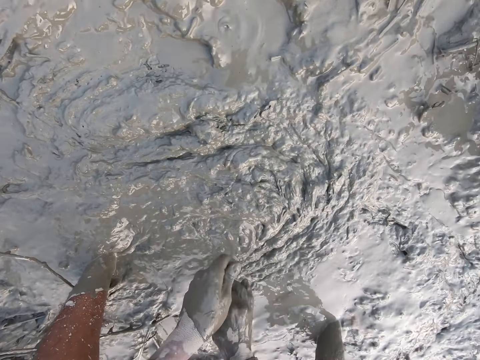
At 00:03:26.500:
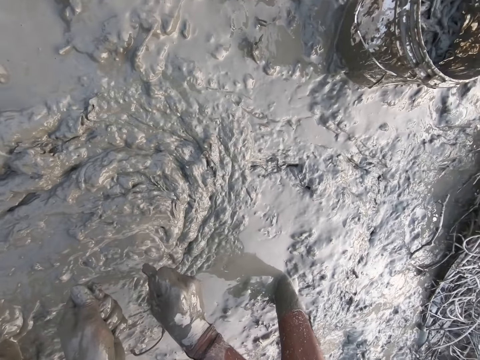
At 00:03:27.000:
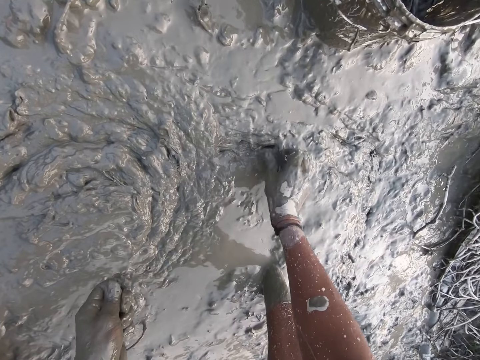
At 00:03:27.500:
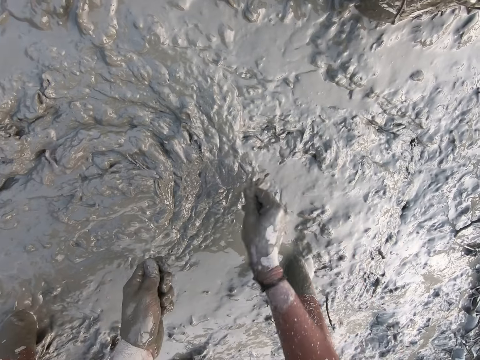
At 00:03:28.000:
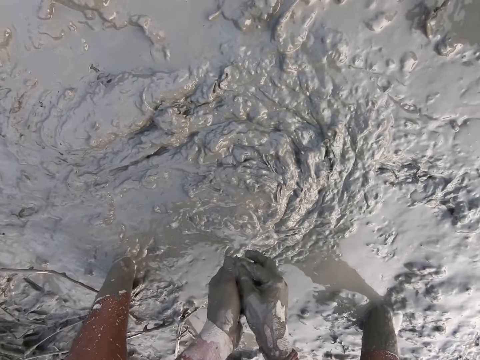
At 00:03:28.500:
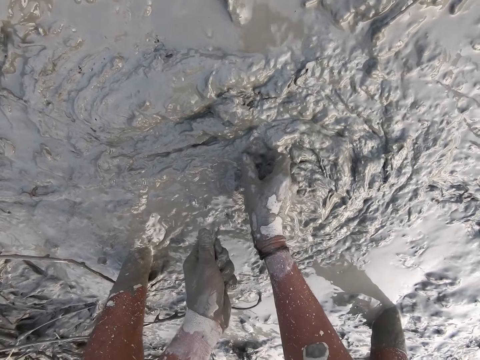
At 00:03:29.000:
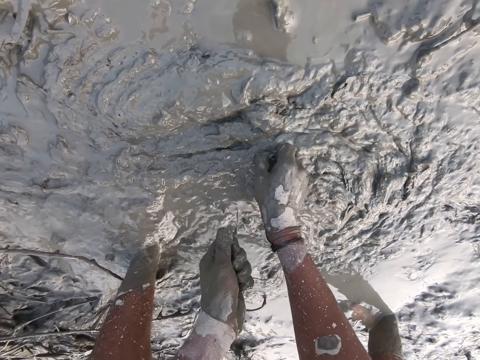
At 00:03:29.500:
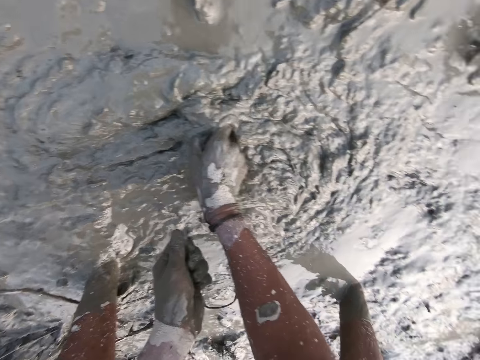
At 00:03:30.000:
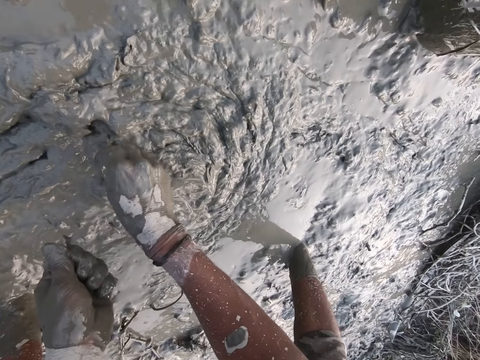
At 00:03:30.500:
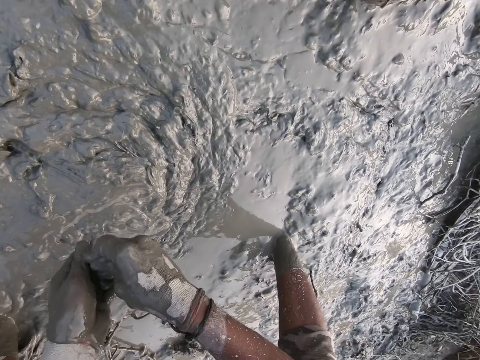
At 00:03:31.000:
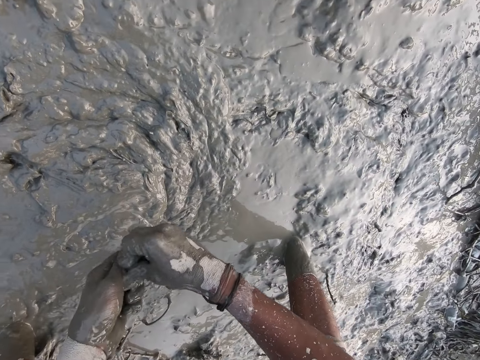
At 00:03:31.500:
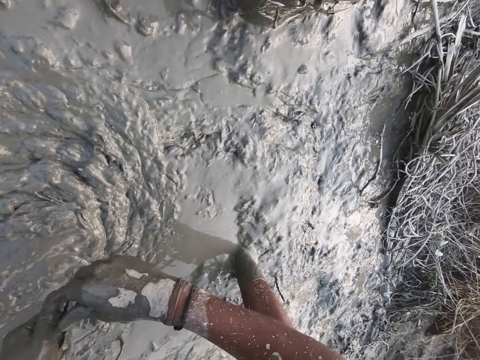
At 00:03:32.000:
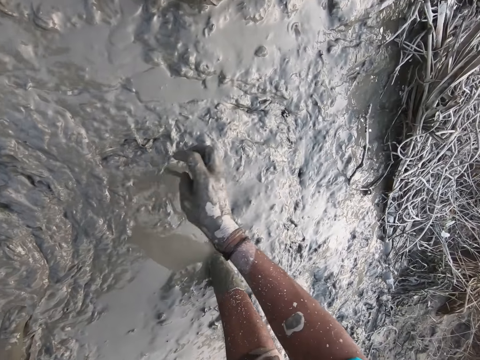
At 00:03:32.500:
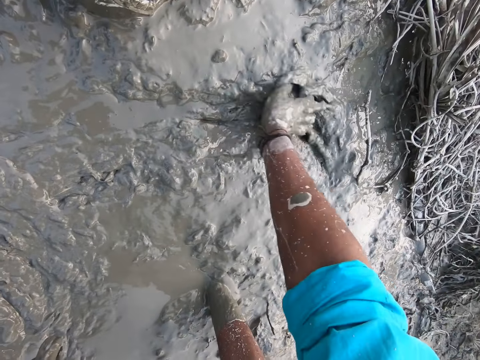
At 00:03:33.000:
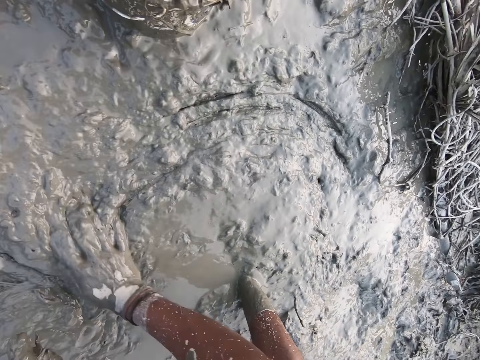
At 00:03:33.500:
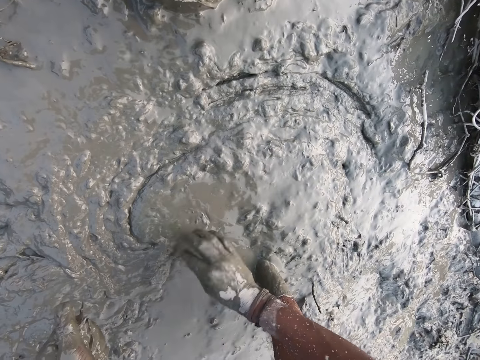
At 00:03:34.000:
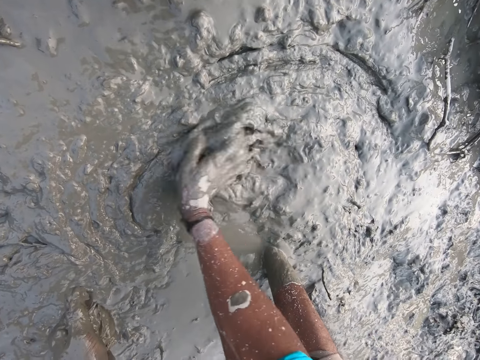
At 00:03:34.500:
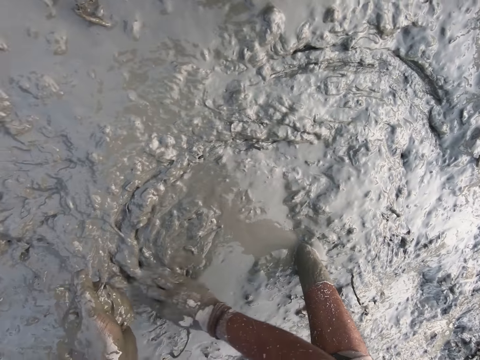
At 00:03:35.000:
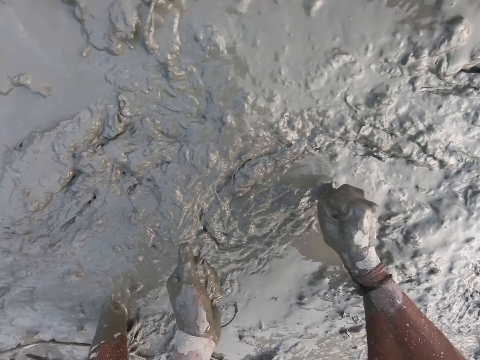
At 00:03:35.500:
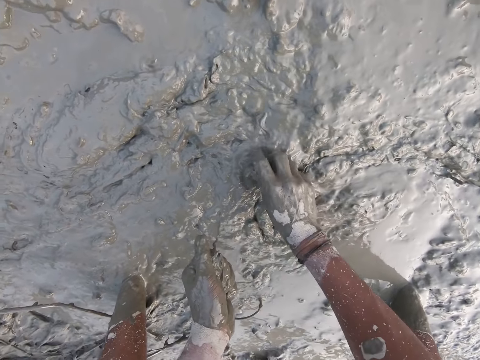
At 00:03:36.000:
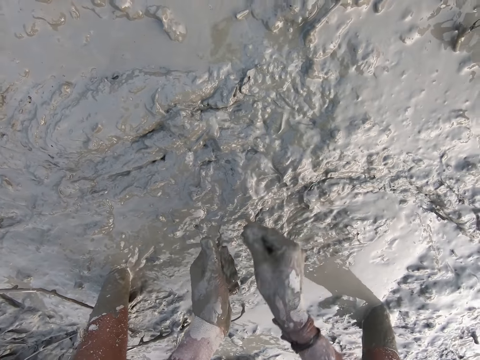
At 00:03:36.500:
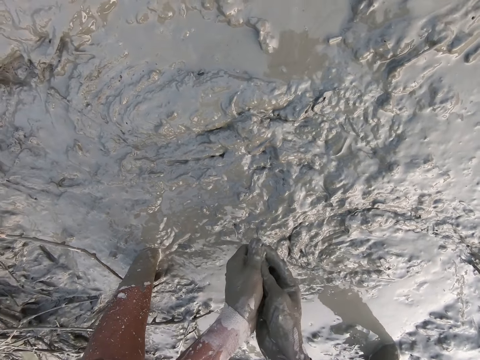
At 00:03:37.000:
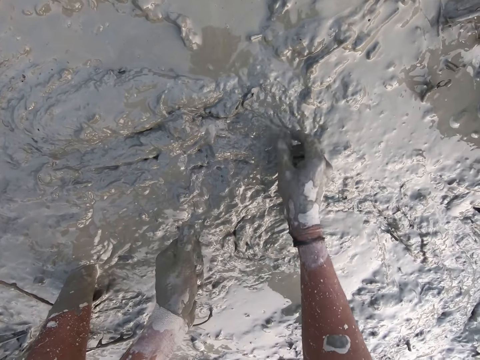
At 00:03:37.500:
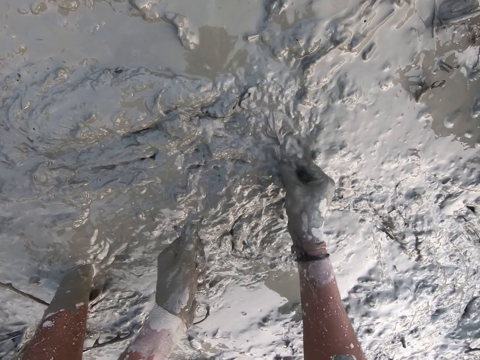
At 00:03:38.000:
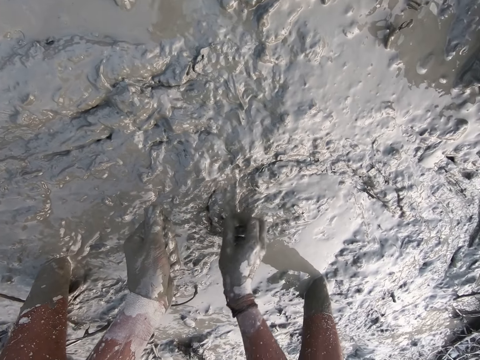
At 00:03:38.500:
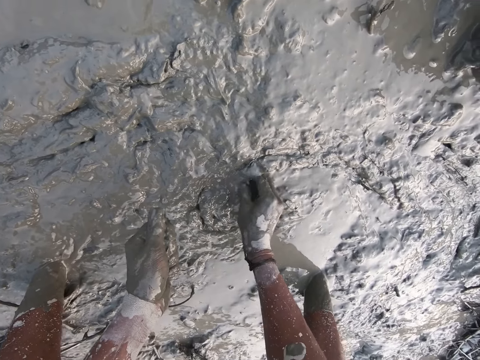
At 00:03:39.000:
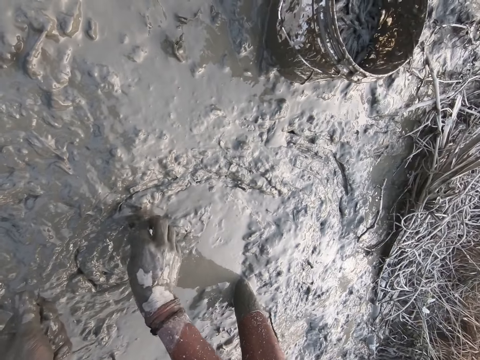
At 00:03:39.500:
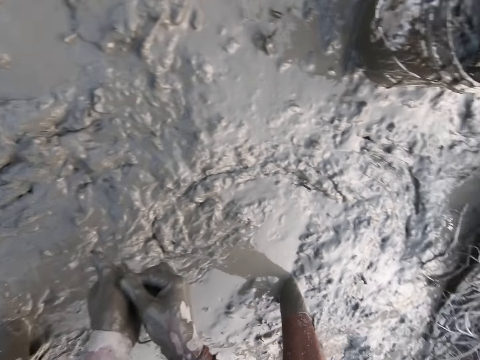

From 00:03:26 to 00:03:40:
The camera wearer picks a silver cyprinid from the mud with her right hand. She holds the silver cyprinid with her left hand. She passes the silver cyprinid from her right hand to her left hand. She picks a silver cyprinid from the mud with her right hand. She holds the silver cyprinid with her left hand. She passes the silver cyprinid from her right hand to her left hand. She moves the mud with her right hand. She picks a silver cyprinid from the mud with her right hand. She passes the silver cyprinid from her right hand to her left hand. She holds the silver cyprinid with her left hand. She picks a silver cyprinid from the mud, throws the silver cyprinid on the mud, and picks a silver cyprinid from the mud with her right hand.

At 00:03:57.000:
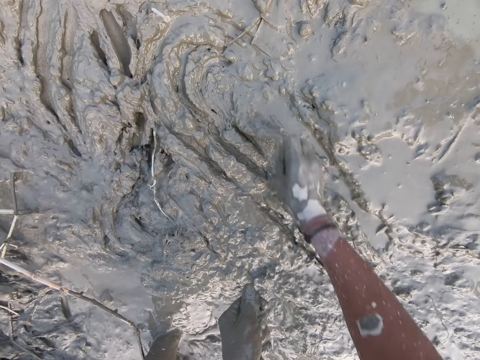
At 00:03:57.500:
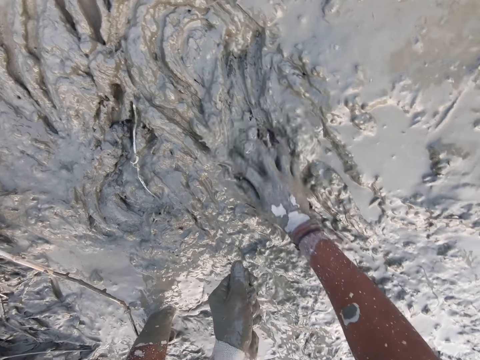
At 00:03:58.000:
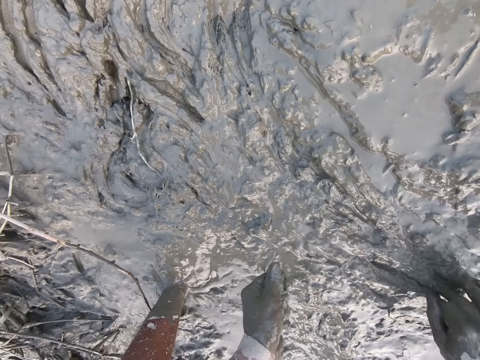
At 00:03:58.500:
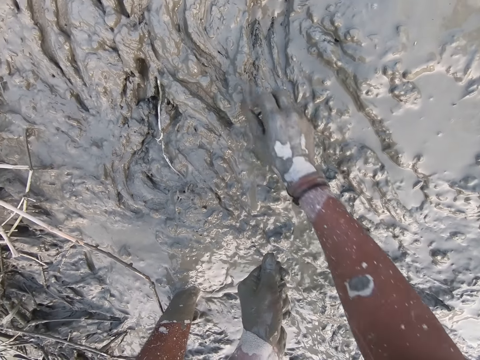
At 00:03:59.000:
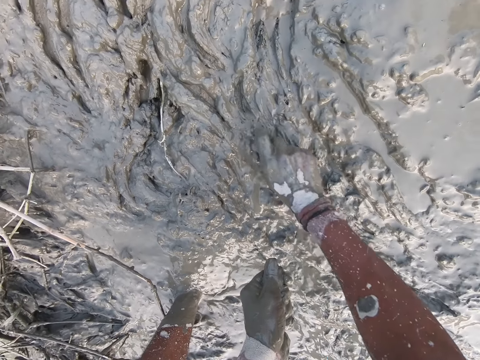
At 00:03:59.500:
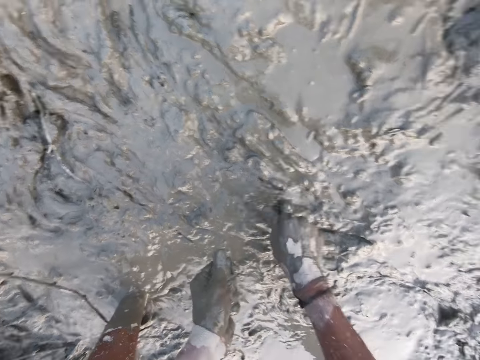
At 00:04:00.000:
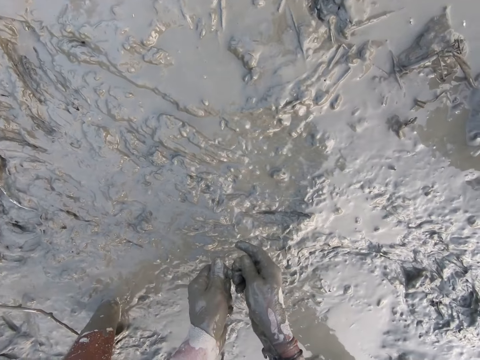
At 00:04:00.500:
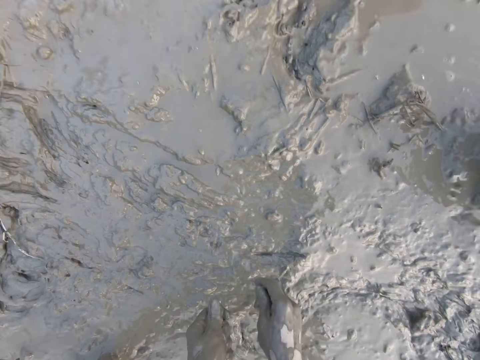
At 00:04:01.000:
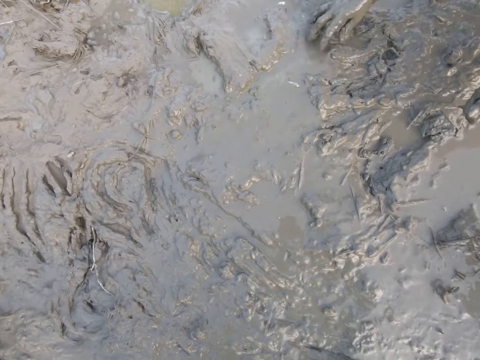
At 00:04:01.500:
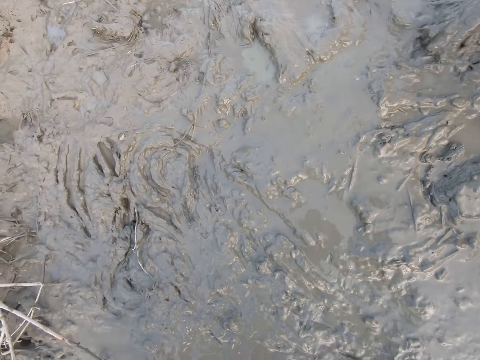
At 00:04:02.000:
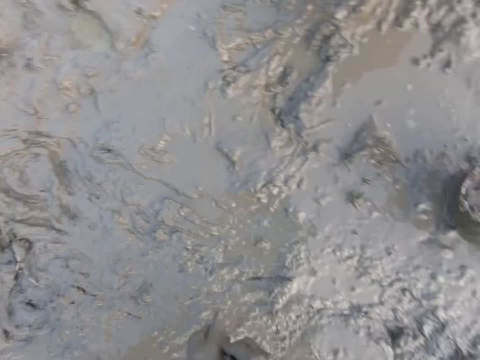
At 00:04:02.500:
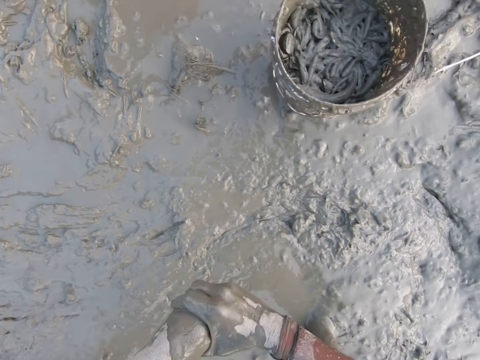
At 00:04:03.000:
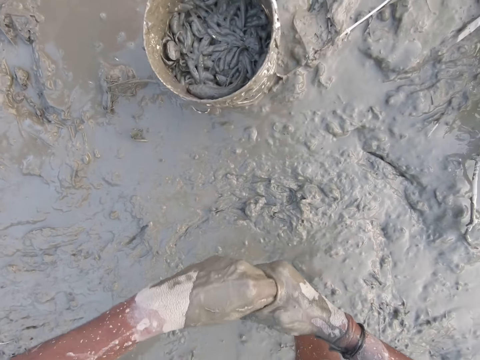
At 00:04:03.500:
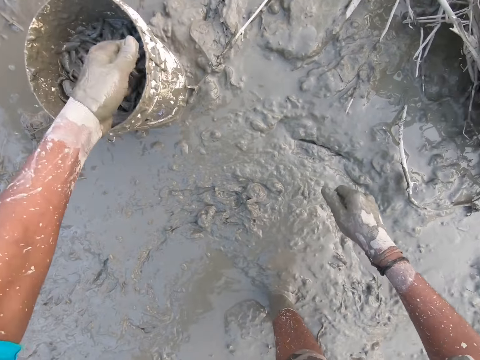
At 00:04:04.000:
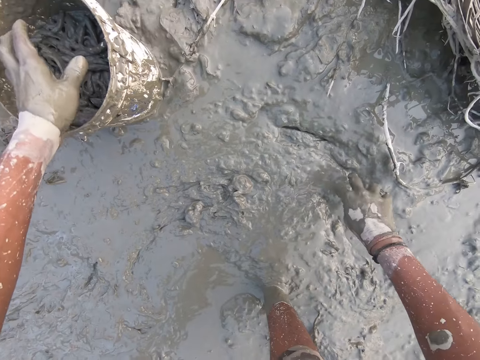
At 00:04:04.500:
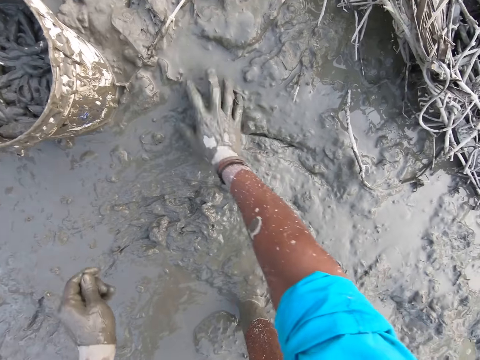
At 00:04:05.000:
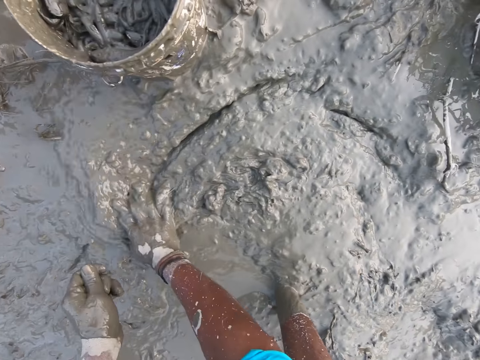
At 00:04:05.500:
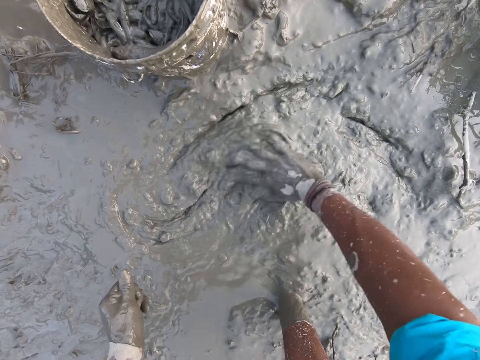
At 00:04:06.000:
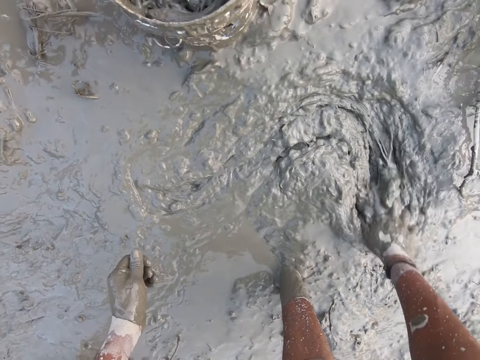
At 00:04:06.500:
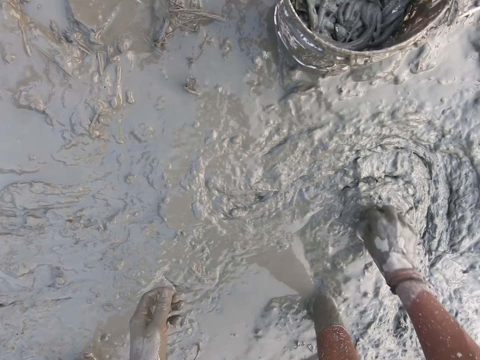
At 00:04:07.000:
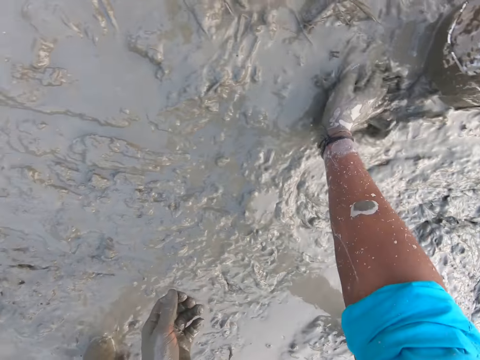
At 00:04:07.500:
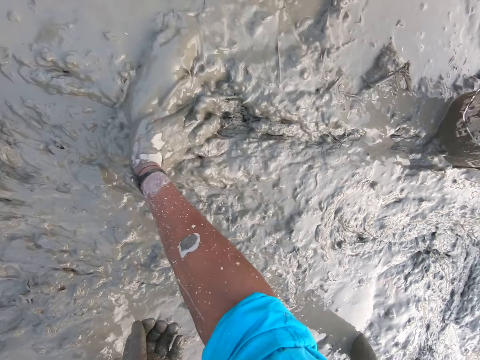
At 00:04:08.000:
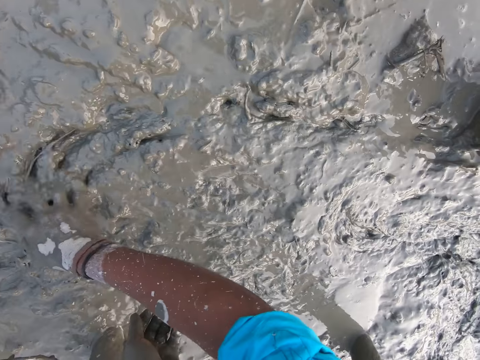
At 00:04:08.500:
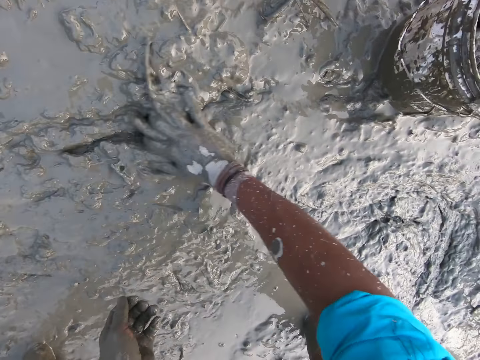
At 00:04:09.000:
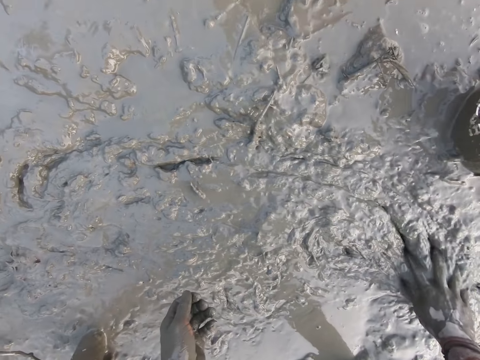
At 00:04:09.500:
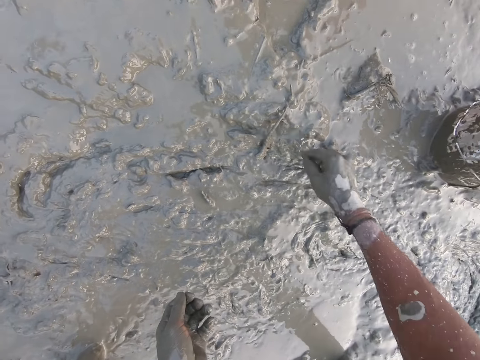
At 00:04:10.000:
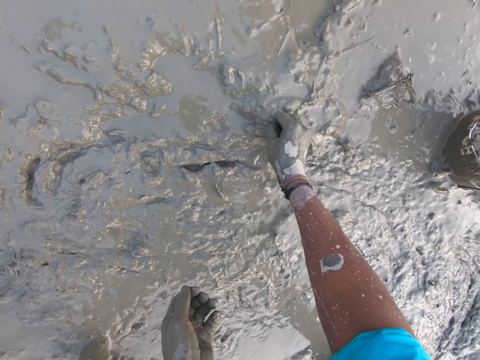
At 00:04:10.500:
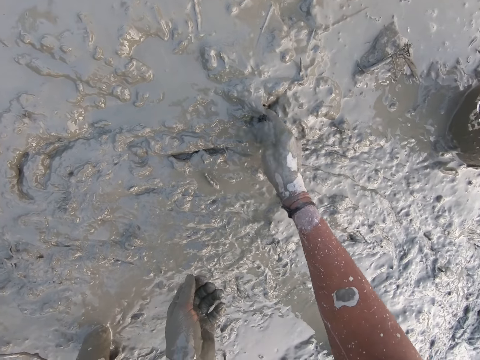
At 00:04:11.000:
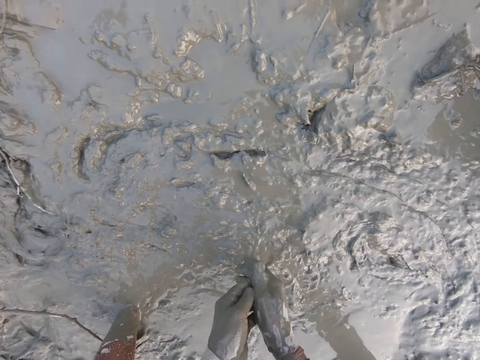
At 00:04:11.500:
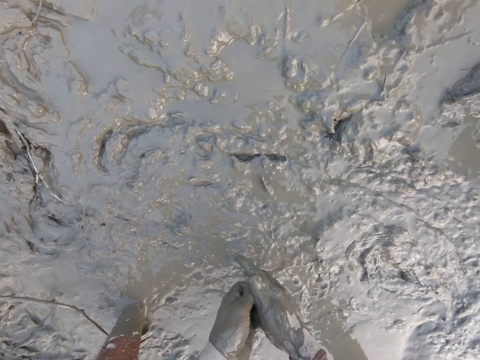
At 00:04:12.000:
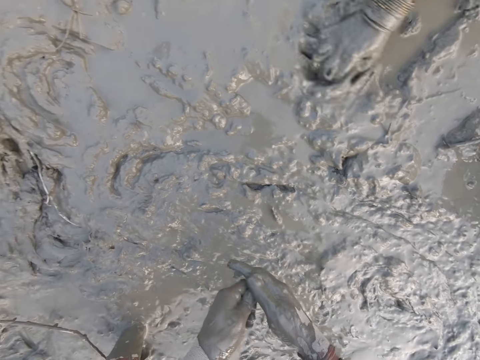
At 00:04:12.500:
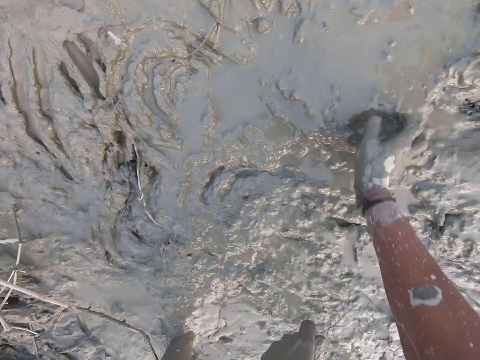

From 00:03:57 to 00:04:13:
The camera wearer picks a silver cyprinid from the mud. She wipes mud from her left hand with her right hand. She rubs her hands together. She drops the silver cyprinids in her left hand into a bucket. She moves the mud with her right hand. She picks a silver cyprinid from the mud with her right hand. She passes the silver cyprinid from her right hand to her left hand. She holds the silver cyprinid with her left hand. A person moves mud on the ground.
